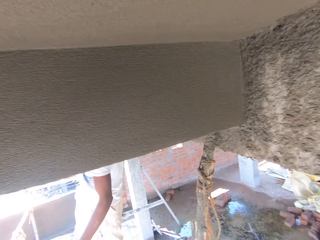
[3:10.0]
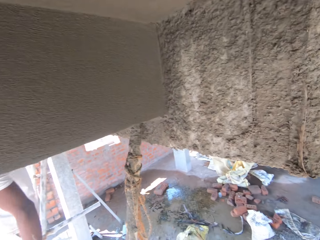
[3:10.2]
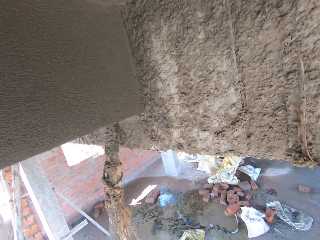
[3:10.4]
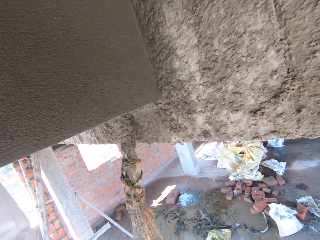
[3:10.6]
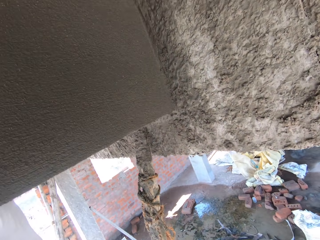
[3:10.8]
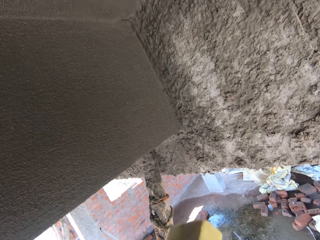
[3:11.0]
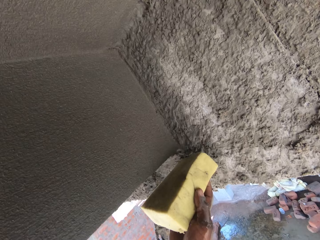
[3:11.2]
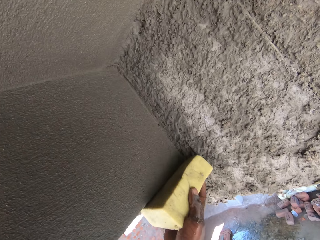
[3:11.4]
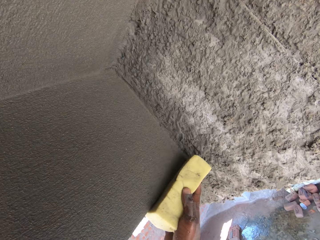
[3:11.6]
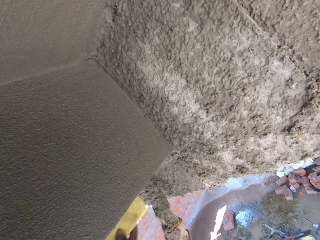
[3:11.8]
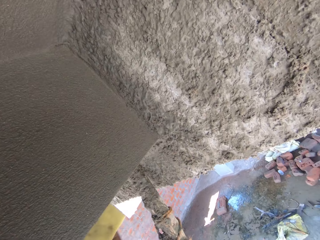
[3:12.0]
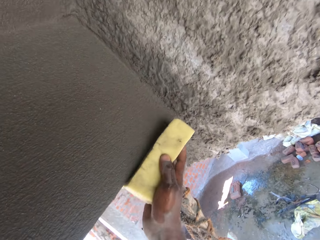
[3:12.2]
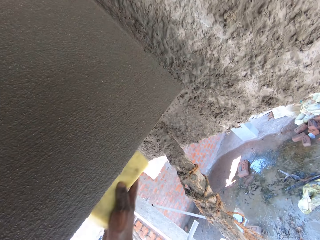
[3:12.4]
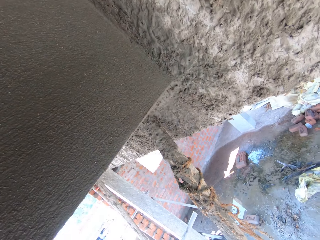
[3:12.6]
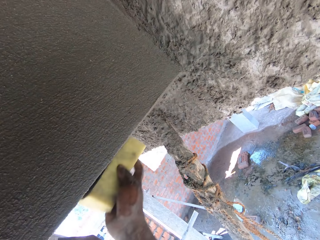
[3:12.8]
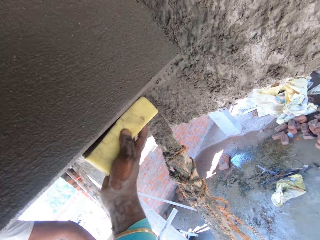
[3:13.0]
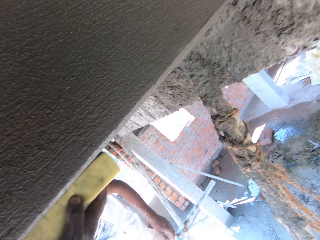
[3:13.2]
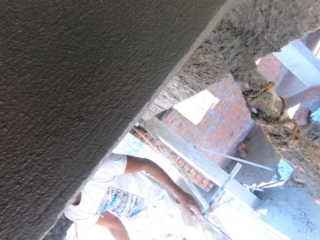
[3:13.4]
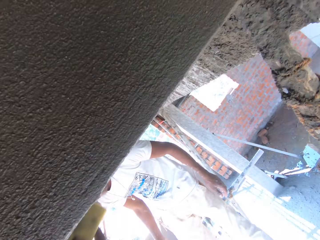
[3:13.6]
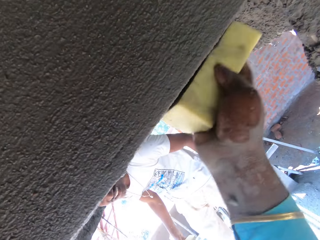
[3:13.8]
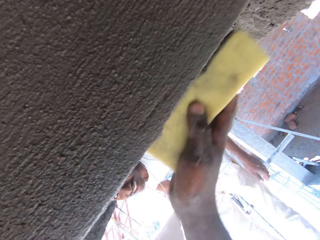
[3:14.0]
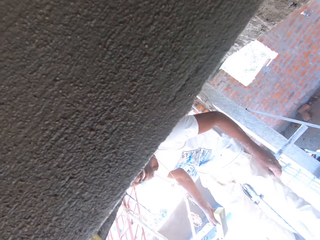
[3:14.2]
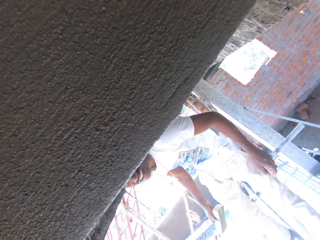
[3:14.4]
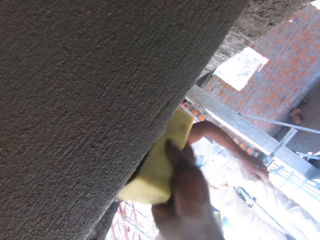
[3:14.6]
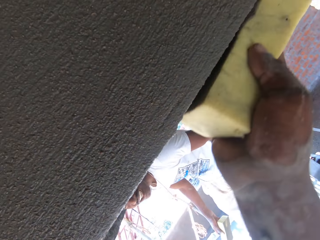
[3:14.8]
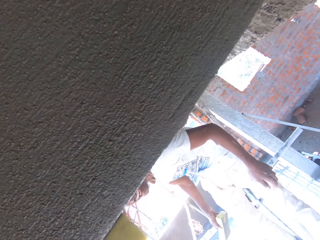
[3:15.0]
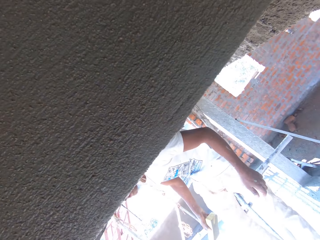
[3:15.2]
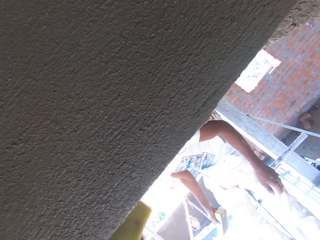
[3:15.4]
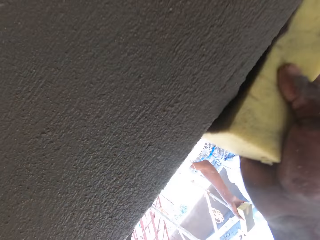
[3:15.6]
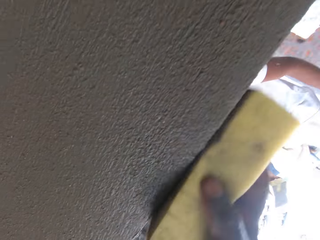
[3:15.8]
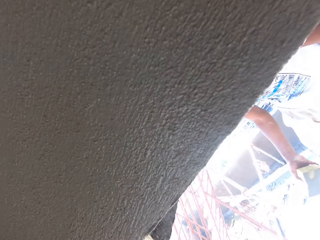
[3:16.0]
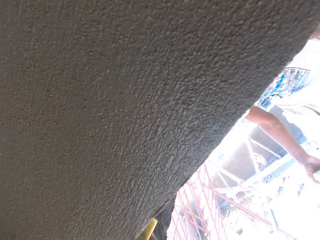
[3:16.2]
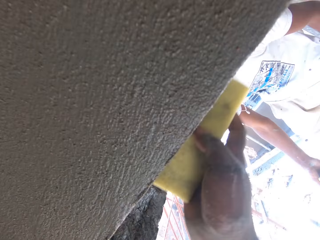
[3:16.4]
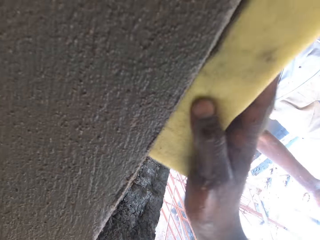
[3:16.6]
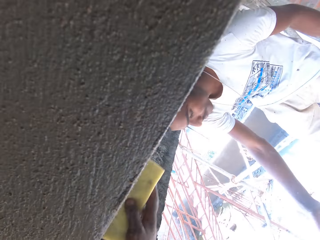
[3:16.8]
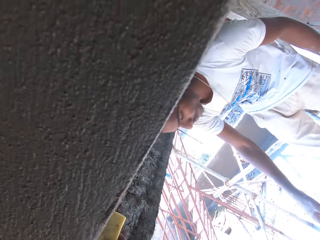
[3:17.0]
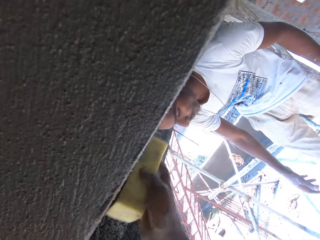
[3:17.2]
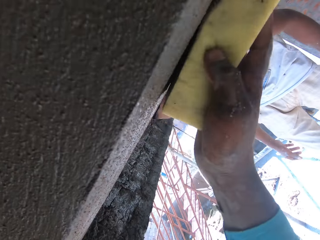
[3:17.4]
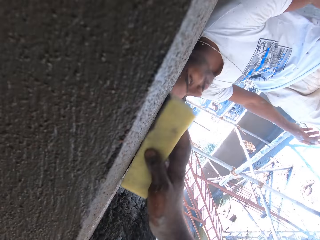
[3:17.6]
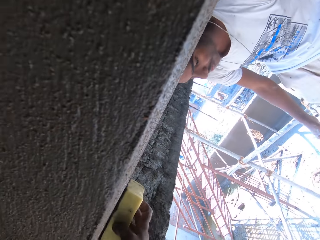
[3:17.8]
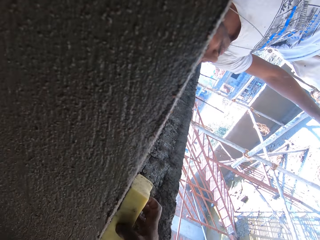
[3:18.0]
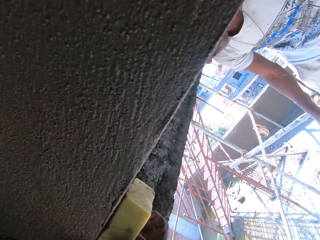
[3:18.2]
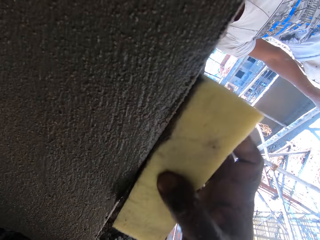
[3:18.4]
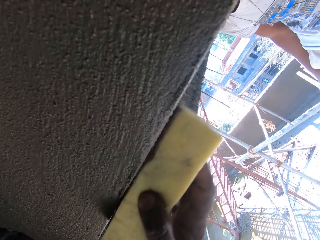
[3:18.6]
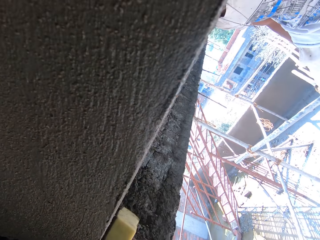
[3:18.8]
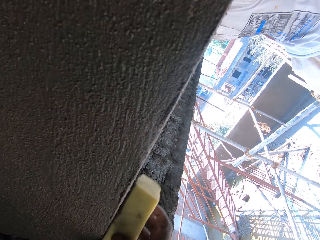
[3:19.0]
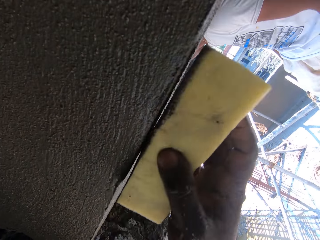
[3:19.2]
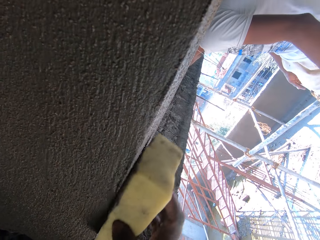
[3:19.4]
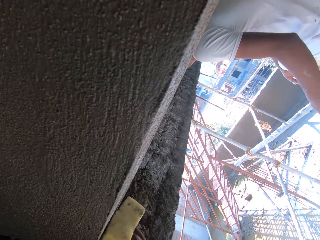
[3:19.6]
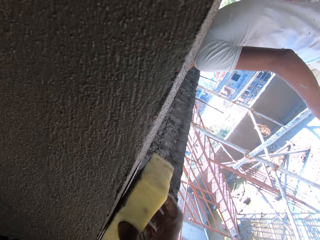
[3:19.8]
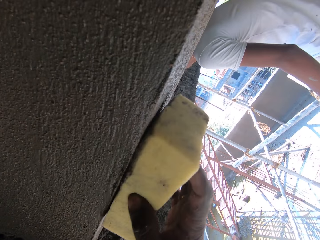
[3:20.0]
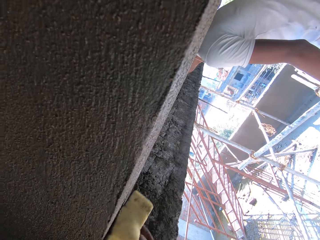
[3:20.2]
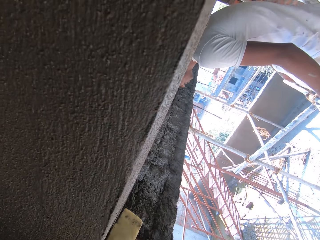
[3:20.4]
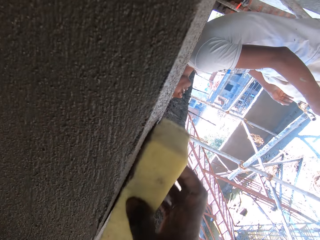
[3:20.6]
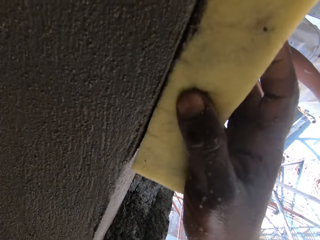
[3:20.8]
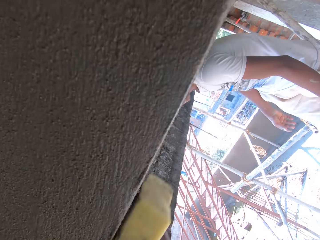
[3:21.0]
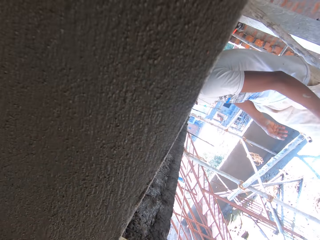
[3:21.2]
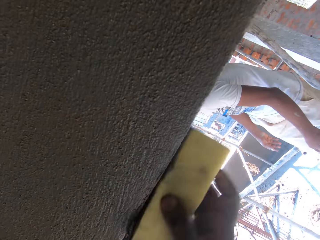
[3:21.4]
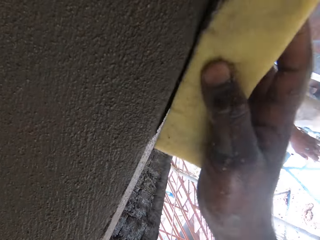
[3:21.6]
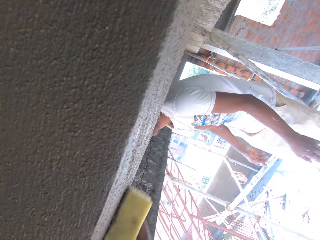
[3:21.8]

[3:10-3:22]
A woman converses with the camera wearer. The camera wearer turns right, walks forward, and converses. They clean the wall. They smoothen the wall. A person converses with the camera wearer. The camera wearer converses with the person. The person converses with the camera wearer. The person converses with the camera wearer again.

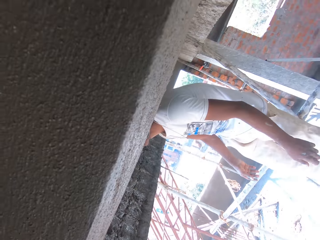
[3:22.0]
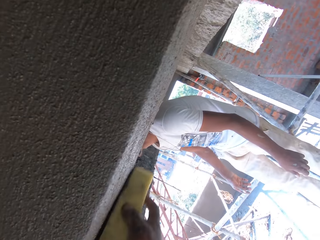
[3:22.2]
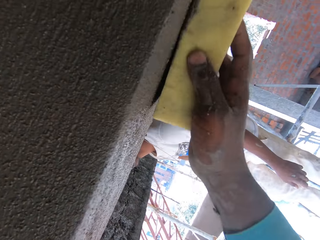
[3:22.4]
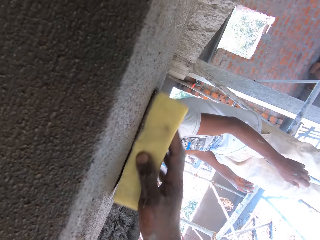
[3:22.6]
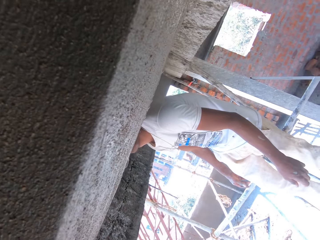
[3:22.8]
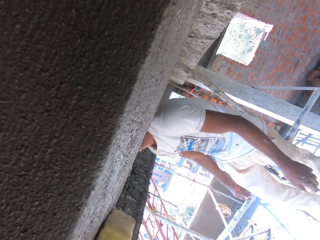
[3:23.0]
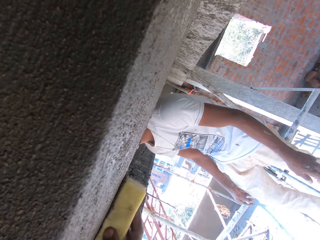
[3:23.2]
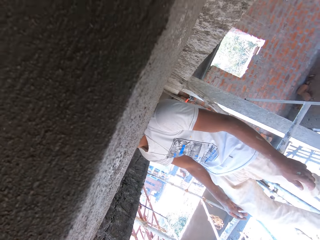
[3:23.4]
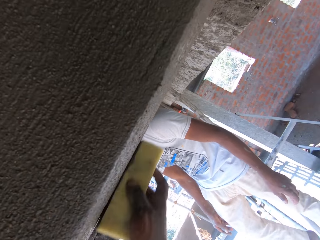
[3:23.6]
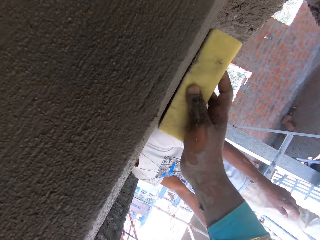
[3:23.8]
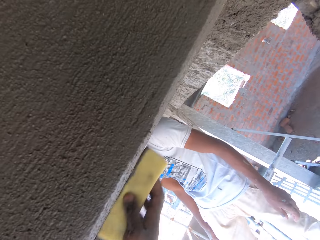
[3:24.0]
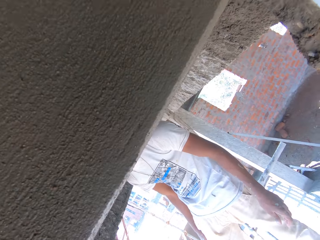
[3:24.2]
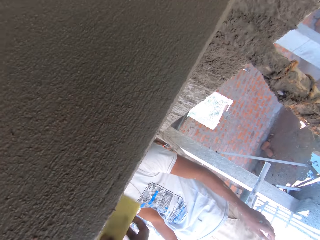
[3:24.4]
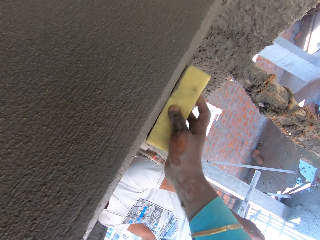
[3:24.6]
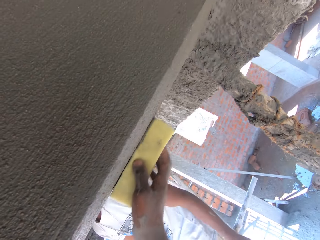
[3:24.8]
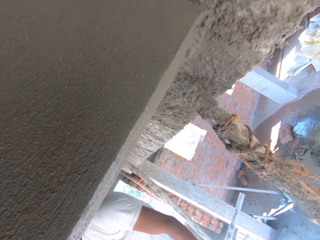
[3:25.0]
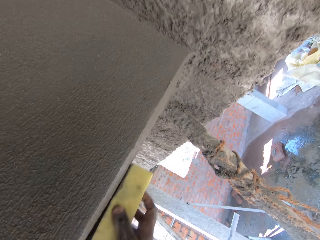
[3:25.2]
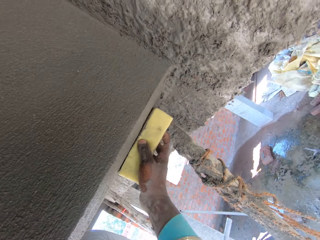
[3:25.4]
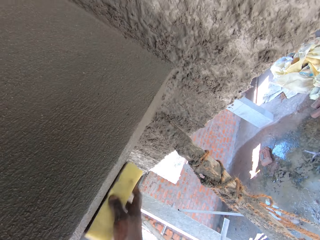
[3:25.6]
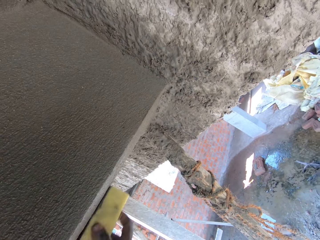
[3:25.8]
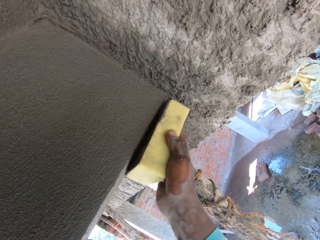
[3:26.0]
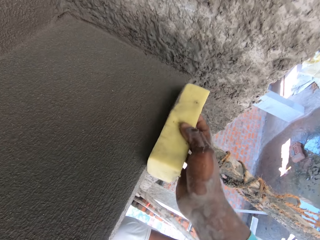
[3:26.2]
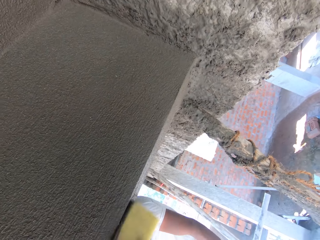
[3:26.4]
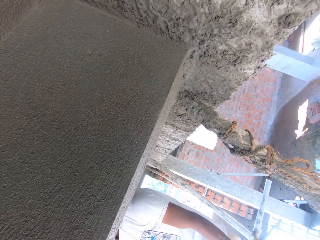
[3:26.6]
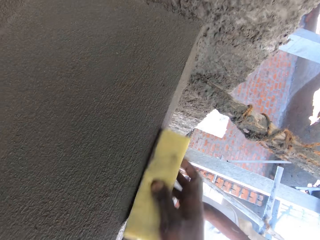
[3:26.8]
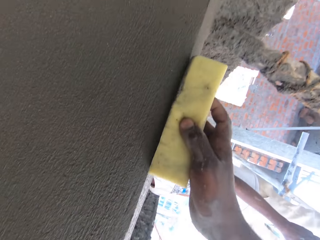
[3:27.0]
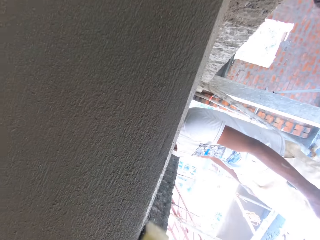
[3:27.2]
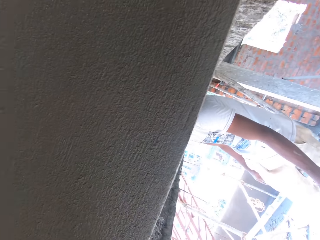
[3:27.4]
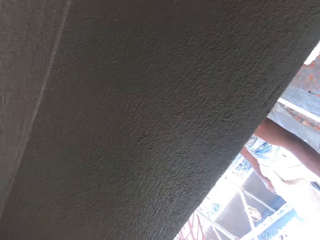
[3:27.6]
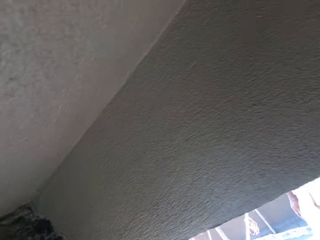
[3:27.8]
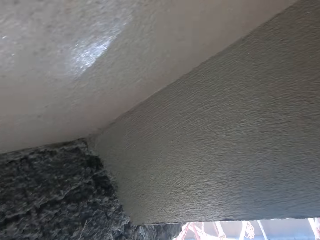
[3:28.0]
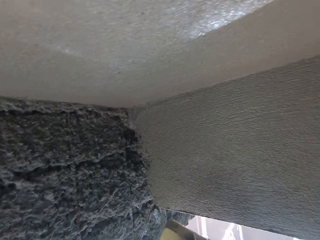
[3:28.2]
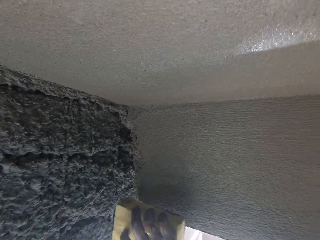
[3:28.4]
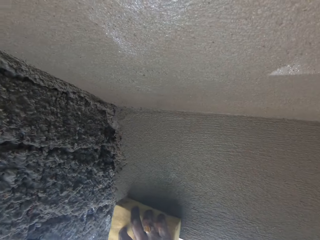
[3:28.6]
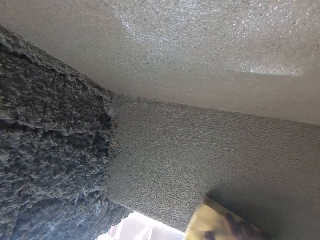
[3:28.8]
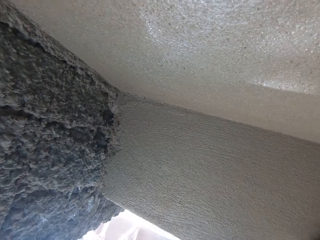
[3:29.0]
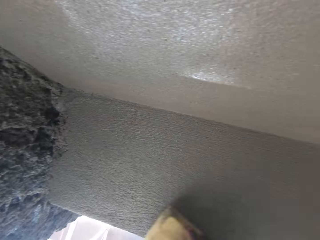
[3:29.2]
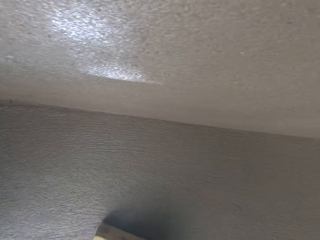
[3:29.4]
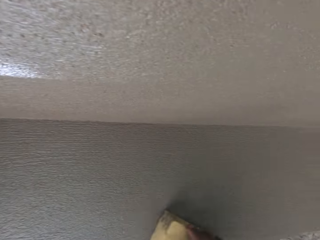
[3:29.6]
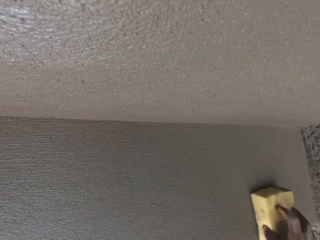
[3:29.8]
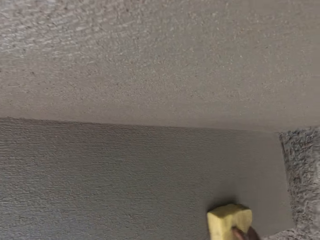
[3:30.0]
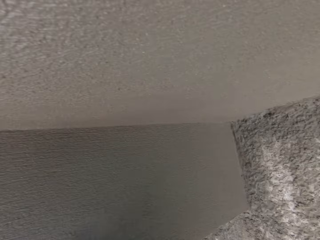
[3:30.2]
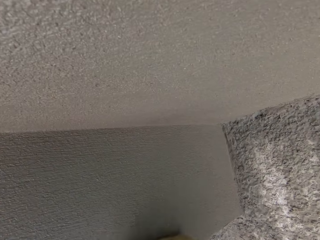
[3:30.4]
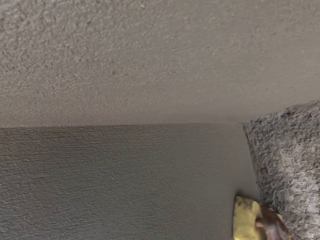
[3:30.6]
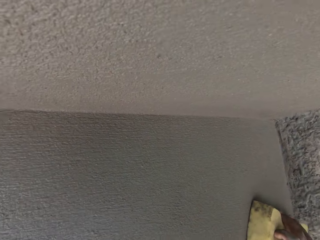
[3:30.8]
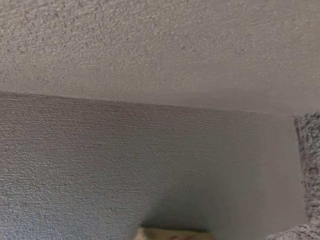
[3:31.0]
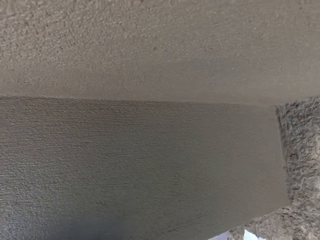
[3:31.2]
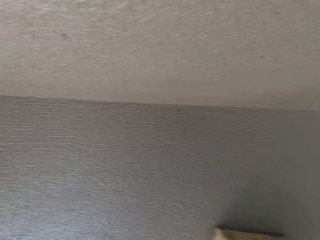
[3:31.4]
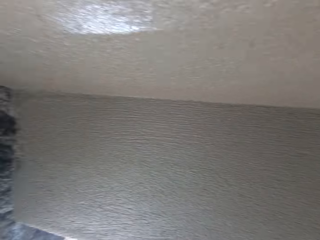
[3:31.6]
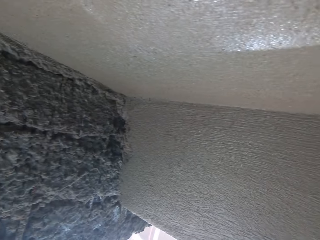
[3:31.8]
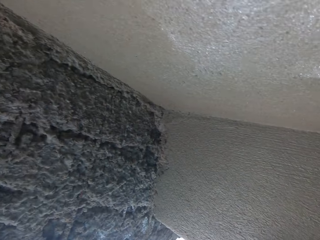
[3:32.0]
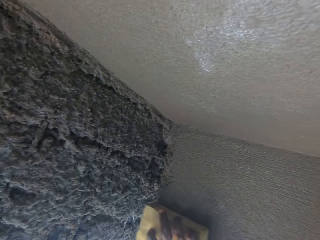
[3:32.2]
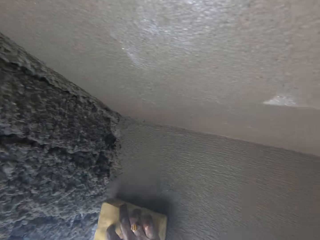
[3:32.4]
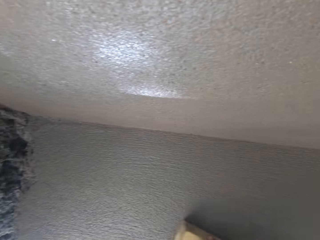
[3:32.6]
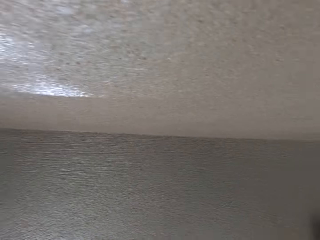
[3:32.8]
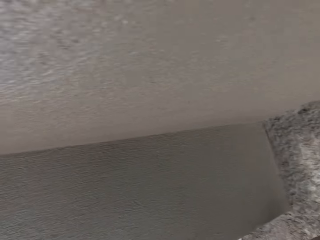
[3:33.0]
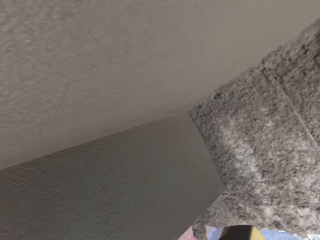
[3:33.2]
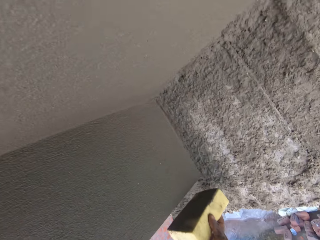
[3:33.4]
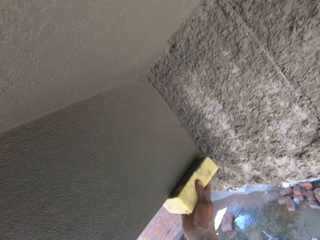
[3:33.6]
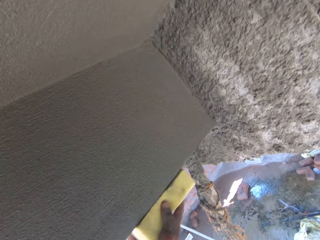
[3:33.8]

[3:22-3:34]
The camera wearer converses with a person. They converse with the person again.
